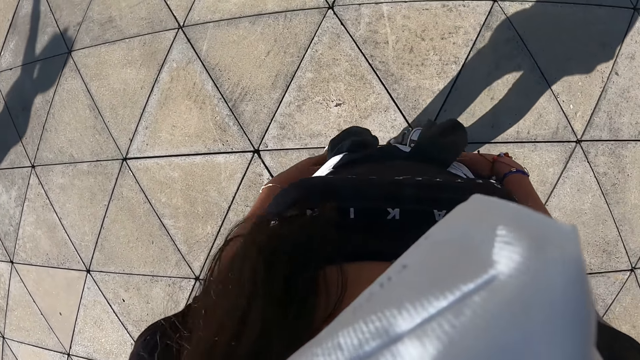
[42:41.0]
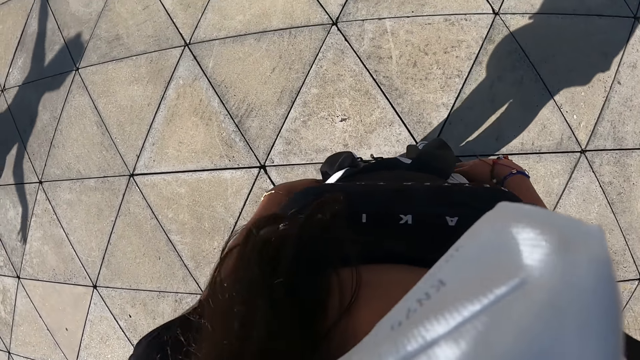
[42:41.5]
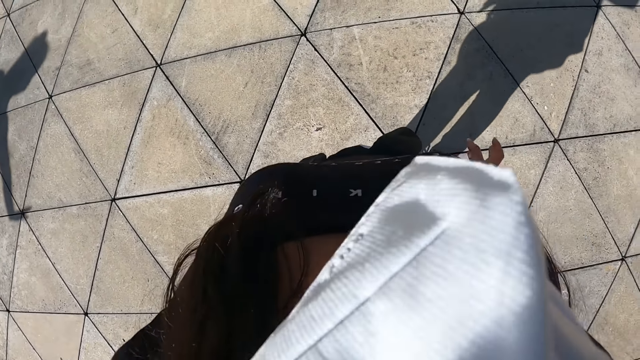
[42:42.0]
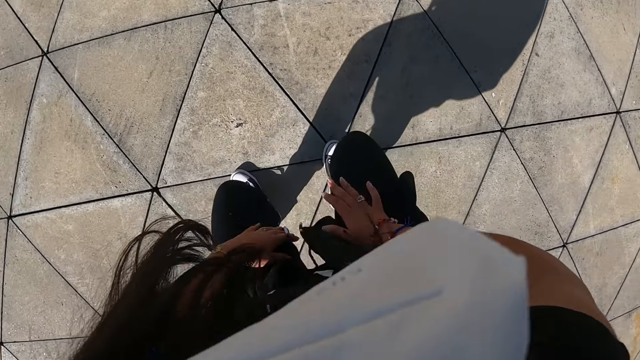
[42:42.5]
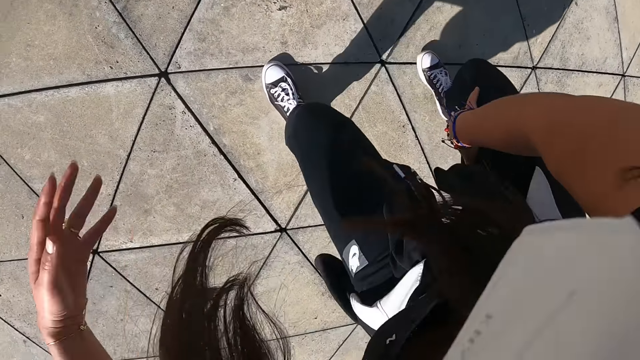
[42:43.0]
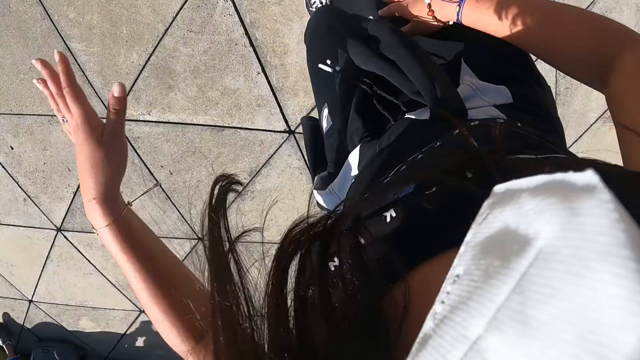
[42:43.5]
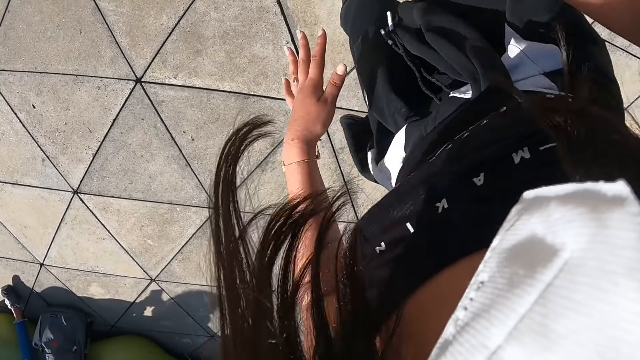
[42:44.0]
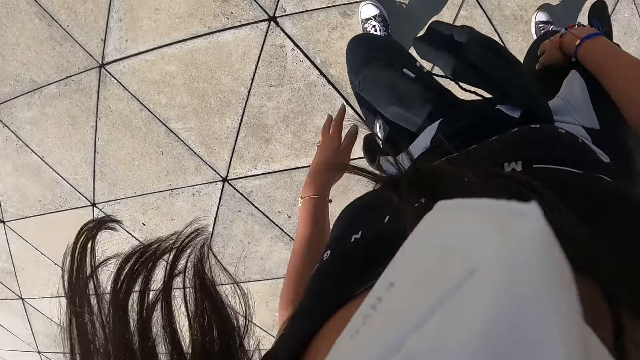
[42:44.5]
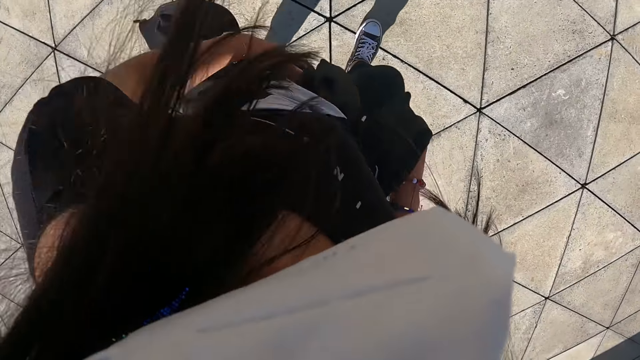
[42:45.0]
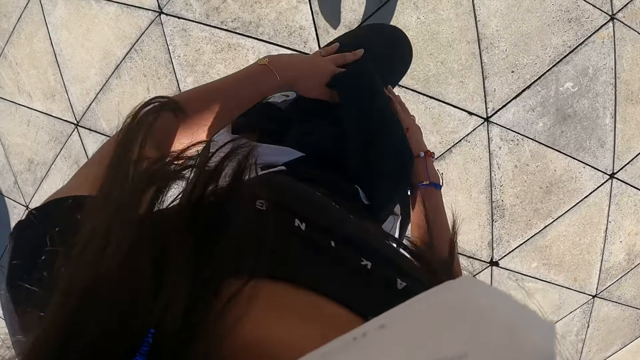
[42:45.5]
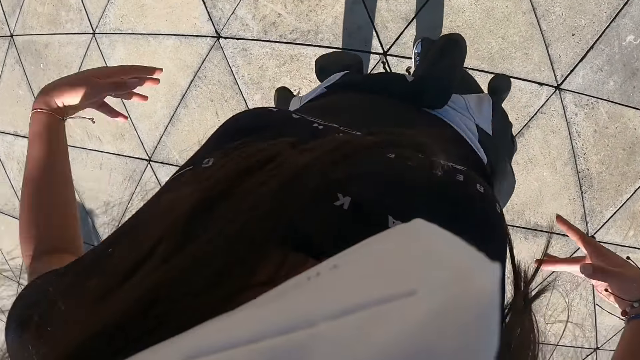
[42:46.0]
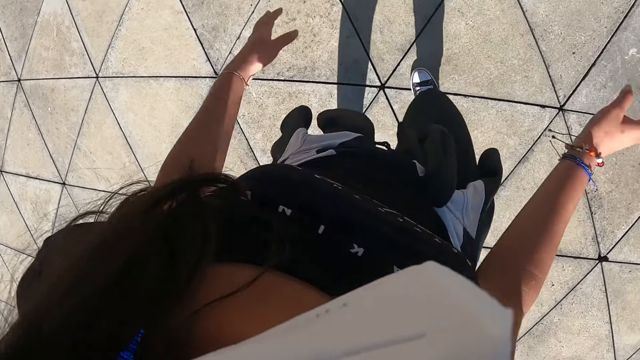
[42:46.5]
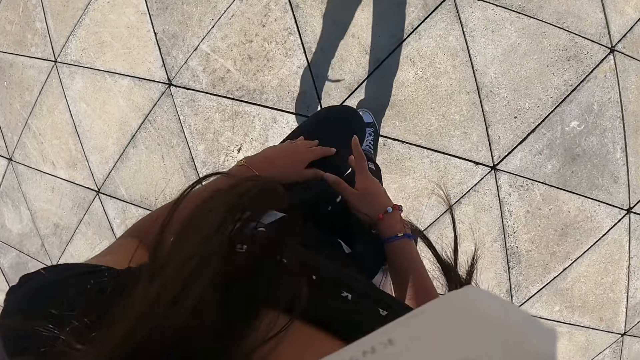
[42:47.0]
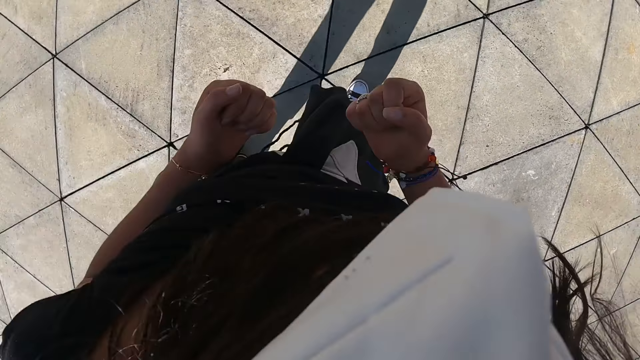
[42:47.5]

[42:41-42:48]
The camera wearer dances.

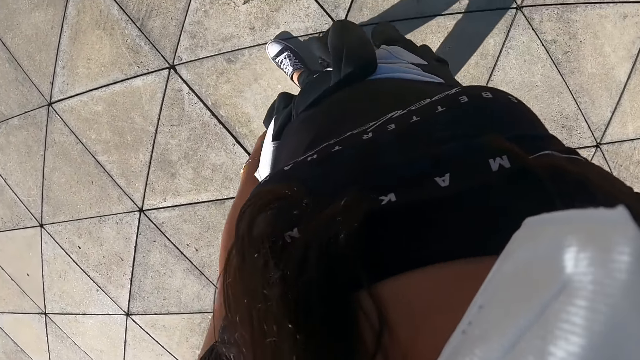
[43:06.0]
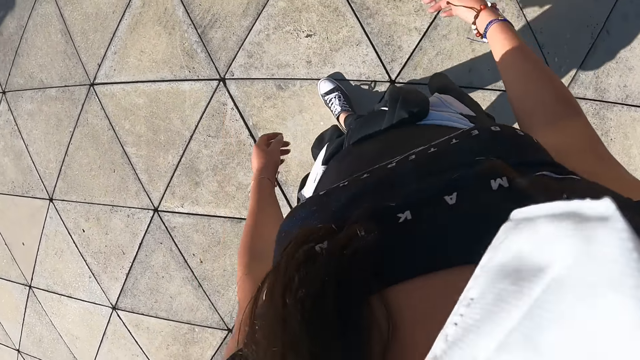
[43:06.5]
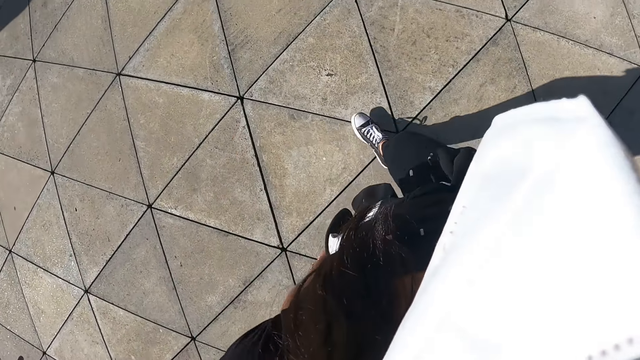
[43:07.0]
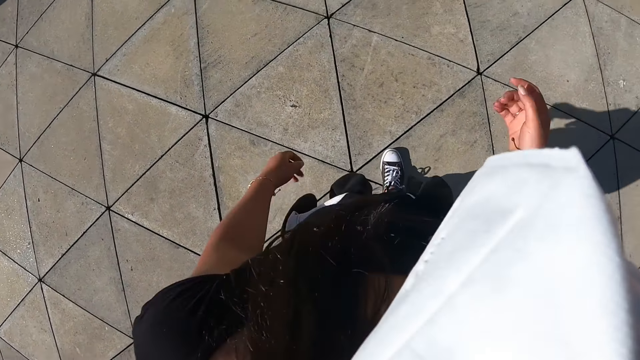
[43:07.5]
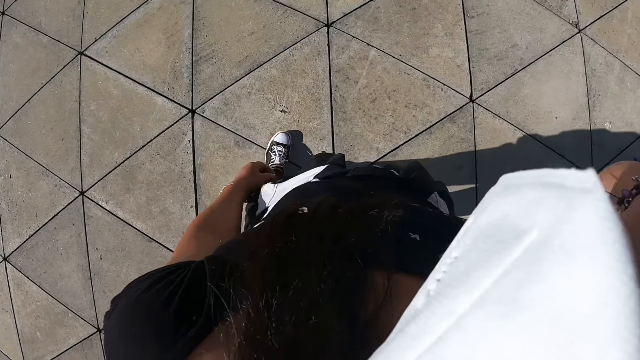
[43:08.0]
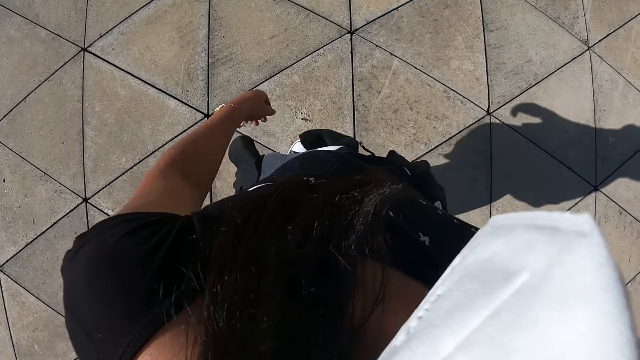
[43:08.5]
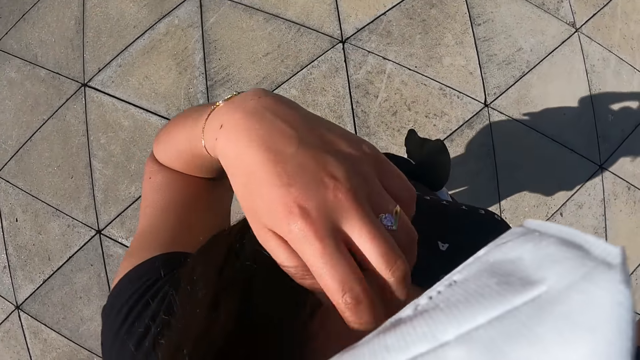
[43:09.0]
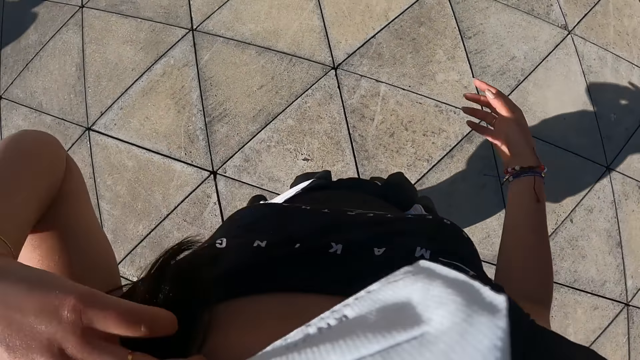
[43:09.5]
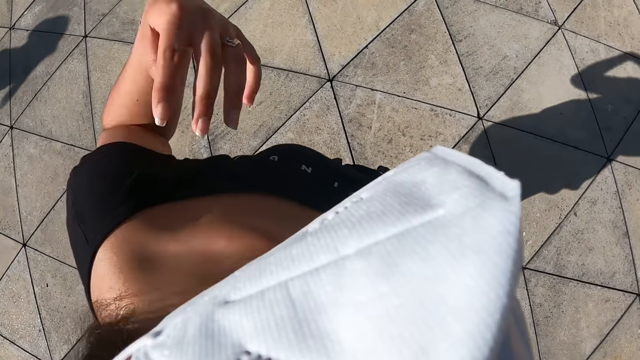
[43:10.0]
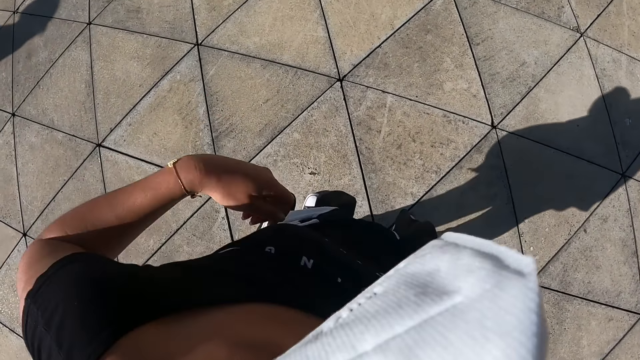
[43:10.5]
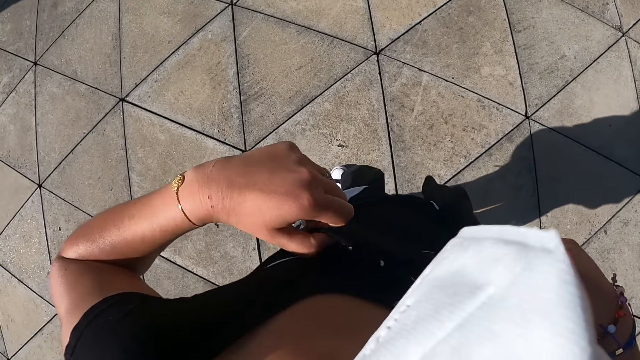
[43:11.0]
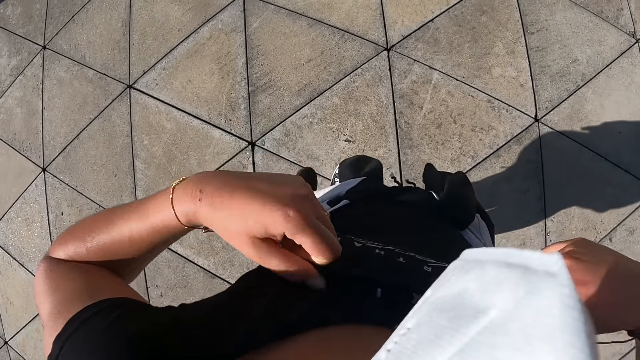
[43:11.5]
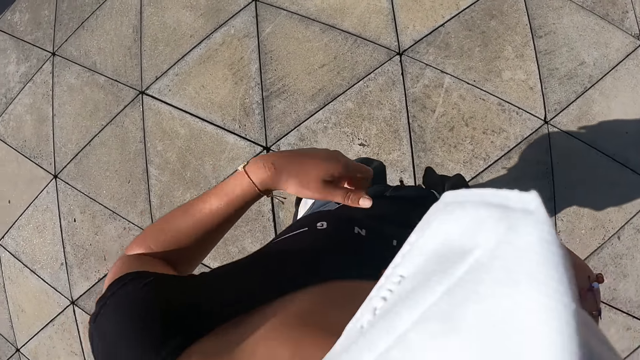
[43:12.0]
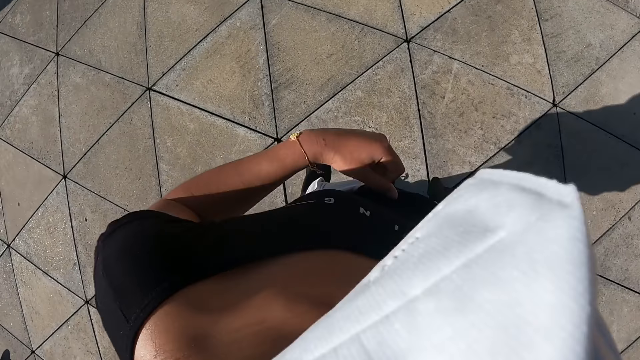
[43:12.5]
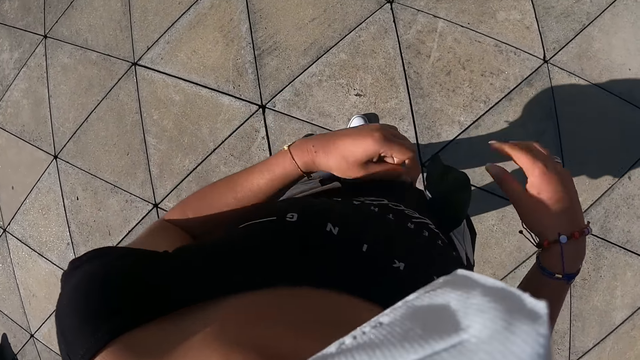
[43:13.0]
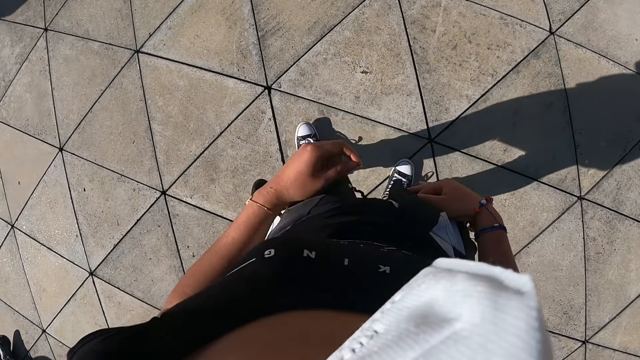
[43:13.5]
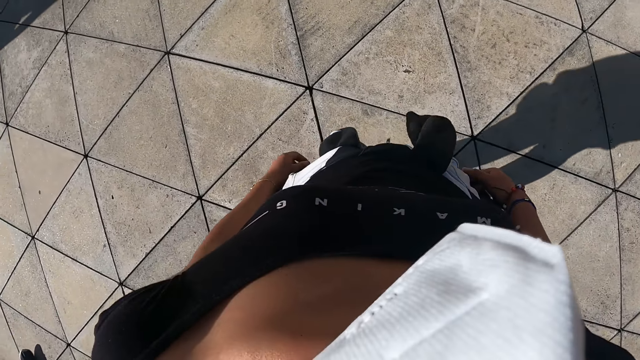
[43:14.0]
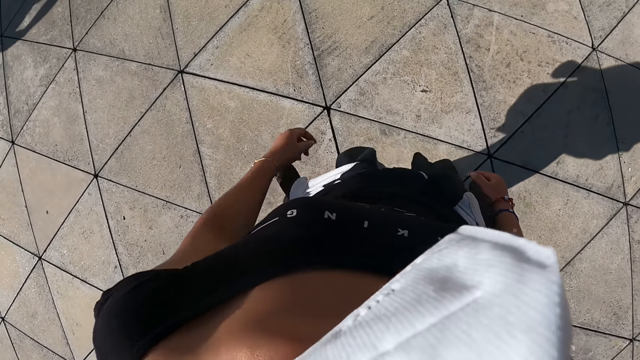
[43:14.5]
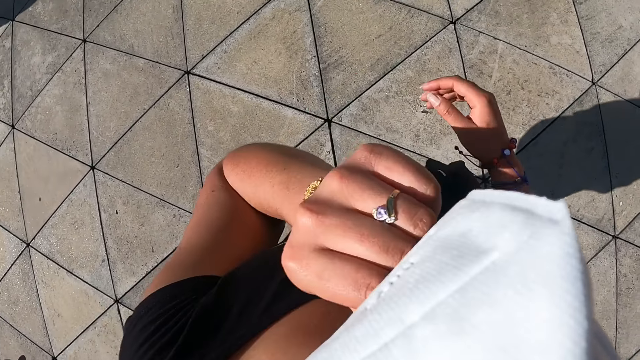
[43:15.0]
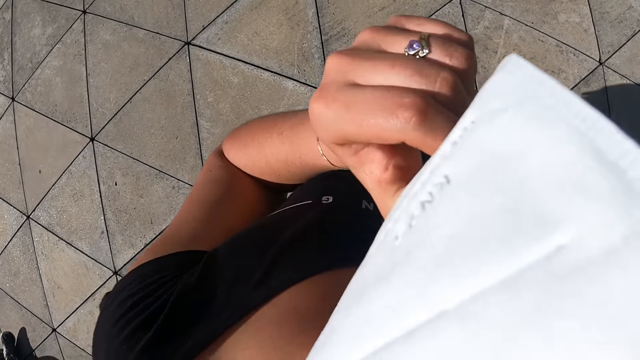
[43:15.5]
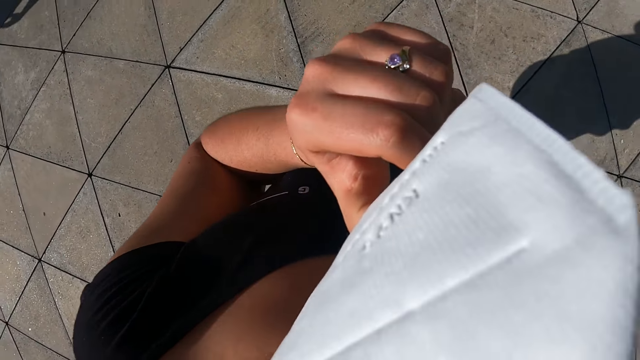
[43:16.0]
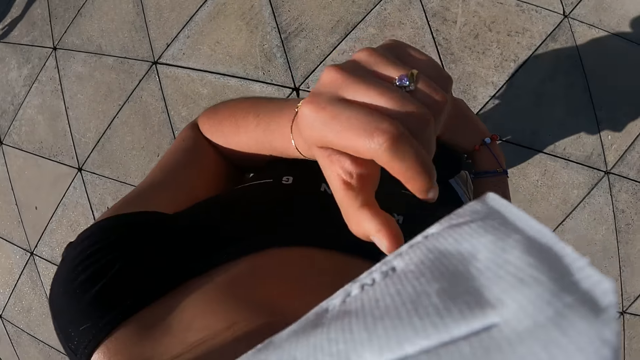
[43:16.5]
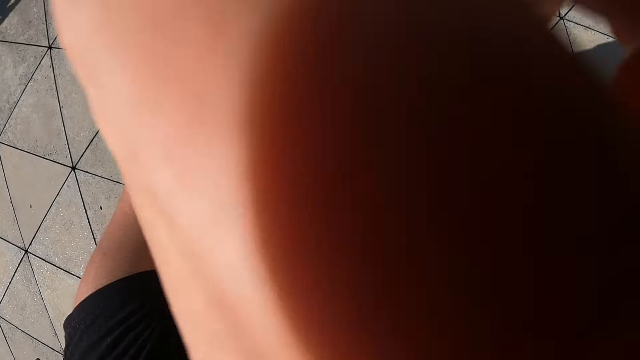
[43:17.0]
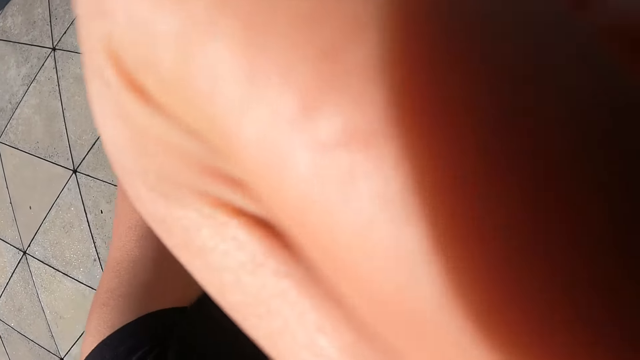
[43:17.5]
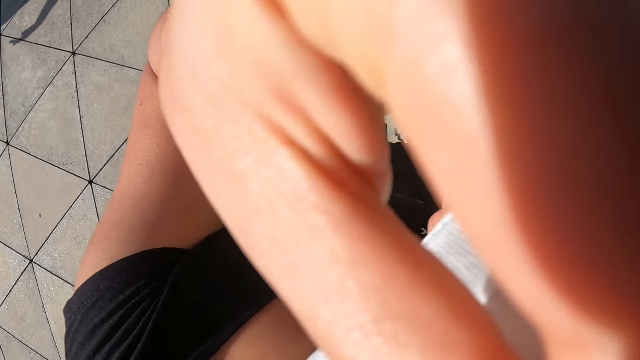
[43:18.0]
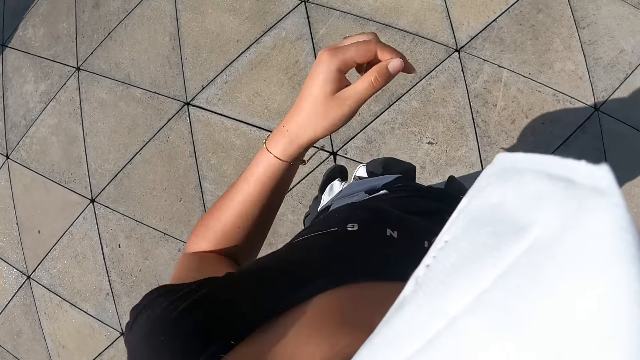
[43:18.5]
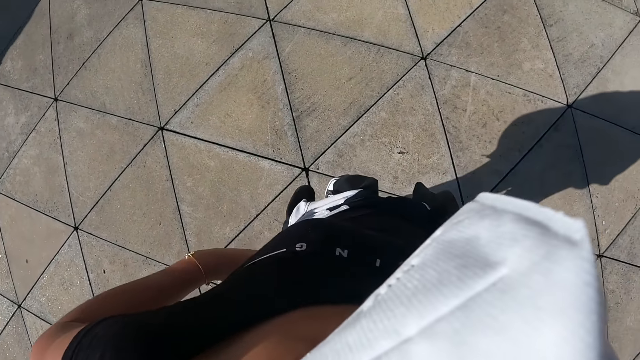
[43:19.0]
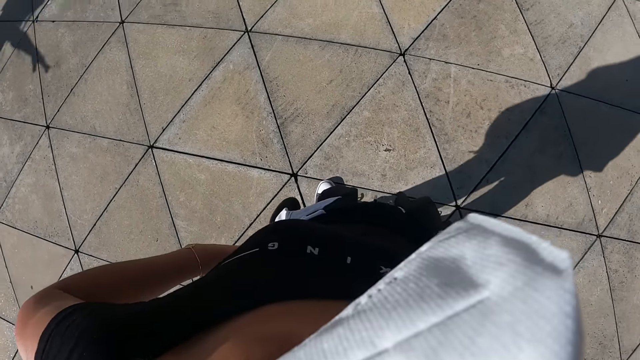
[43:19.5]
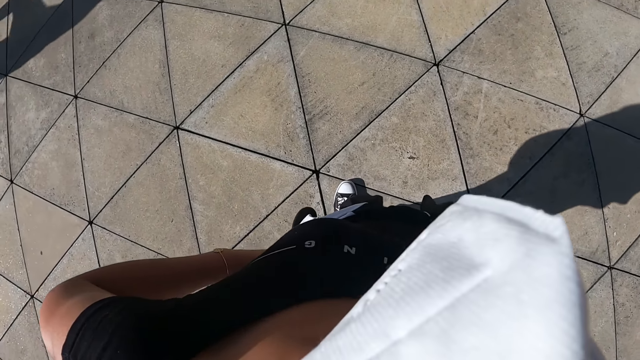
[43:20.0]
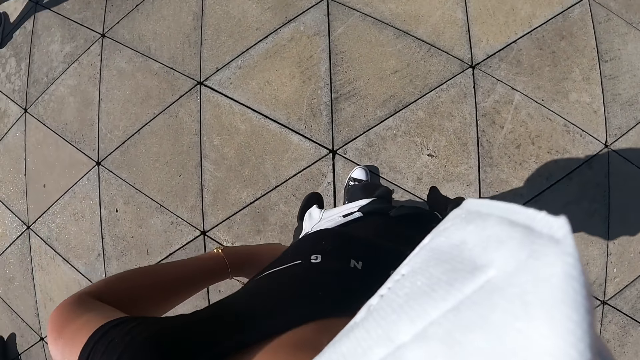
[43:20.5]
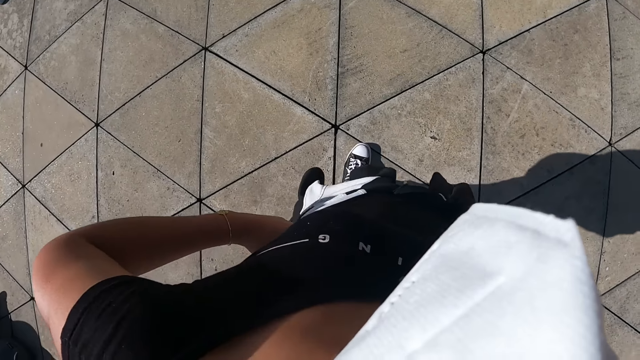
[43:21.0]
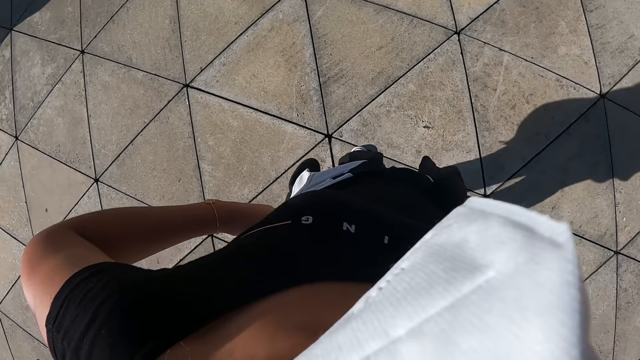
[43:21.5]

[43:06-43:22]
The camera wearer moves her hair with her right hand. She moves her hair with her left hand. She adjusts her shirt with both hands. She adjusts her face mask with her left hand. She adjusts her eye glasses with her left hand. She places both hands on her waist. She looks around.
